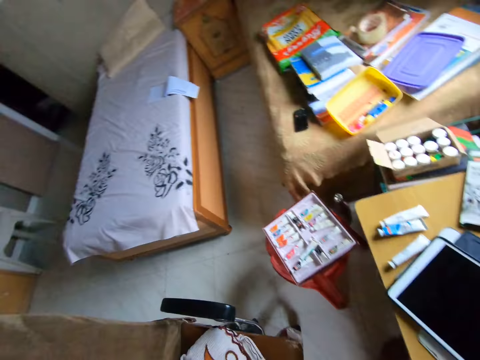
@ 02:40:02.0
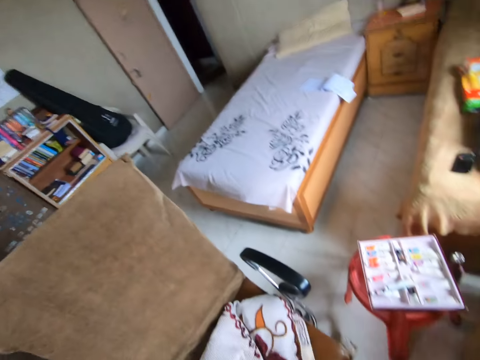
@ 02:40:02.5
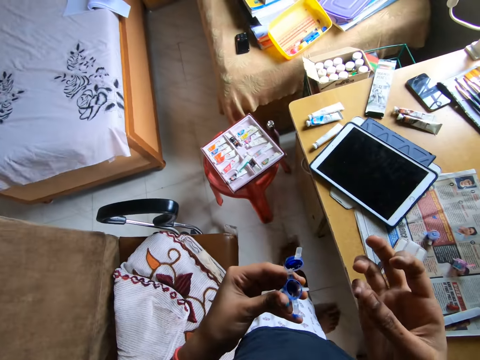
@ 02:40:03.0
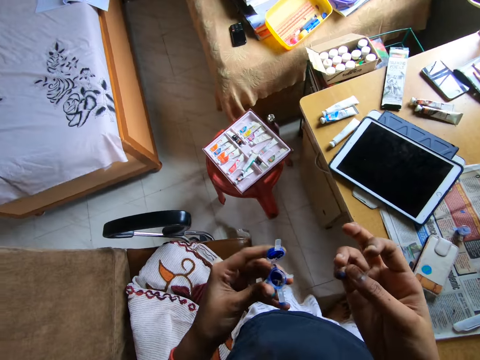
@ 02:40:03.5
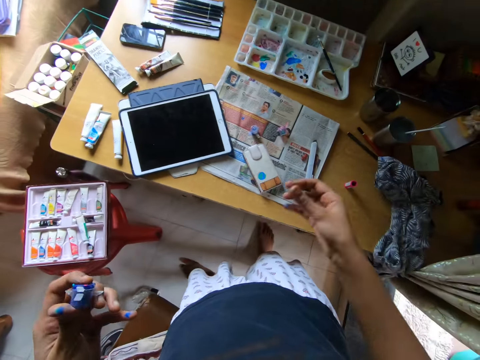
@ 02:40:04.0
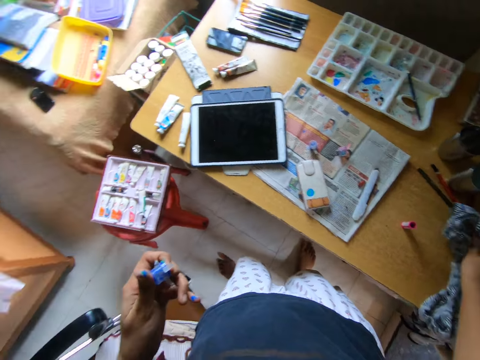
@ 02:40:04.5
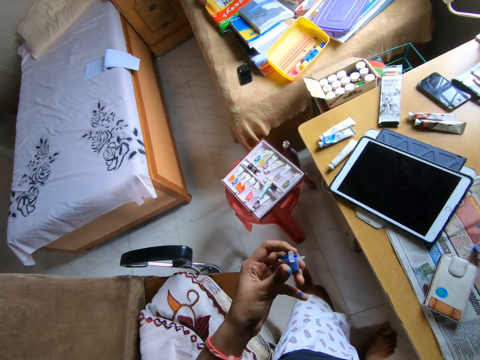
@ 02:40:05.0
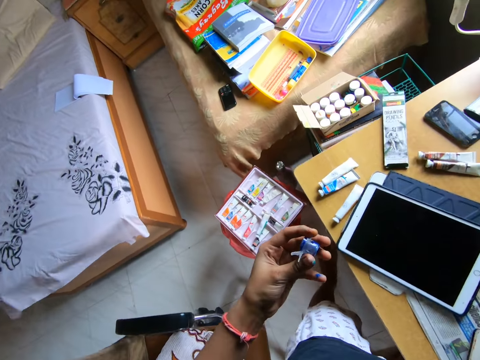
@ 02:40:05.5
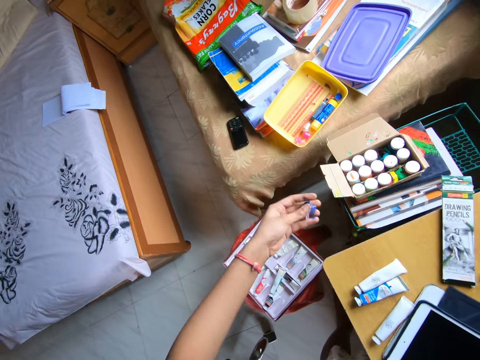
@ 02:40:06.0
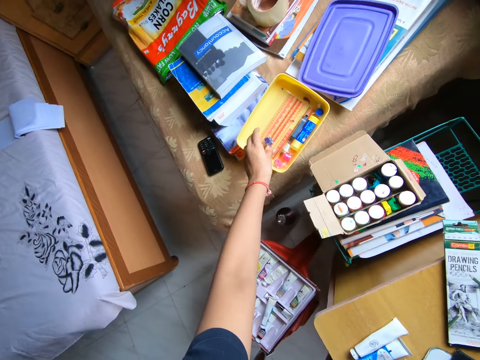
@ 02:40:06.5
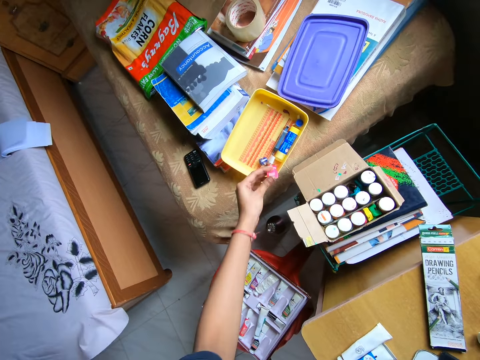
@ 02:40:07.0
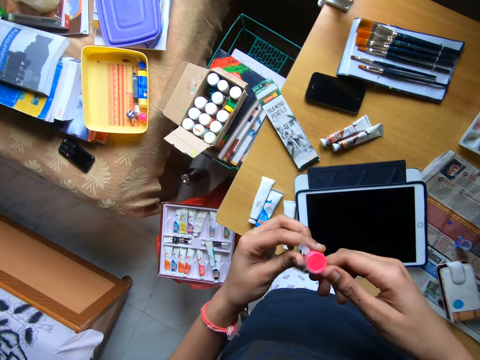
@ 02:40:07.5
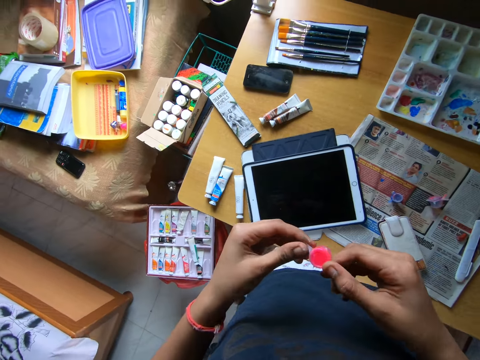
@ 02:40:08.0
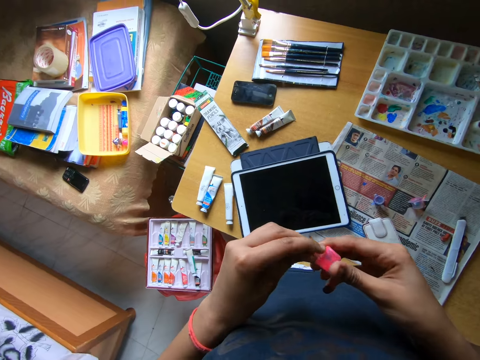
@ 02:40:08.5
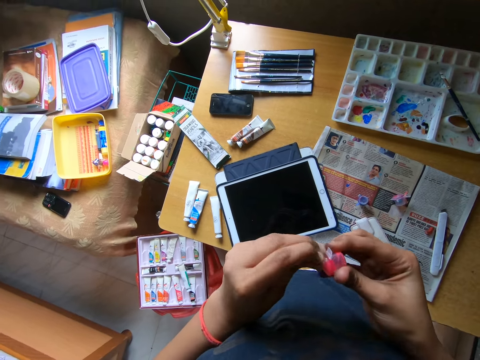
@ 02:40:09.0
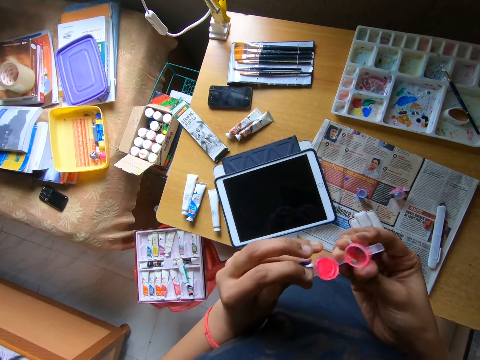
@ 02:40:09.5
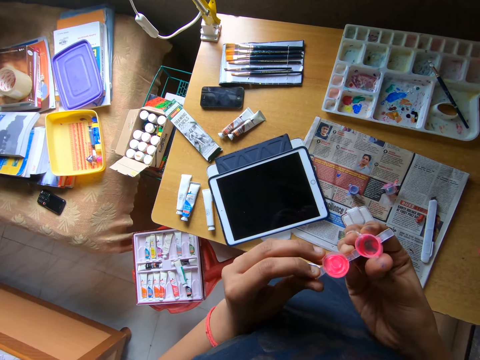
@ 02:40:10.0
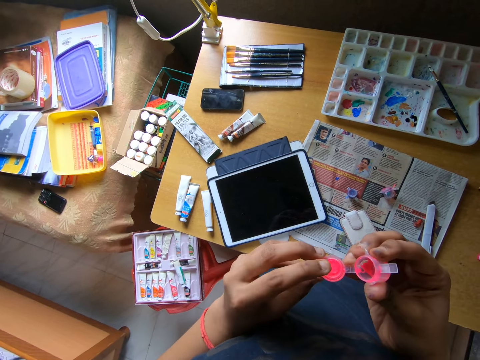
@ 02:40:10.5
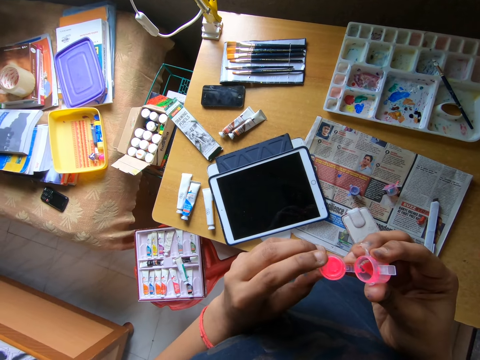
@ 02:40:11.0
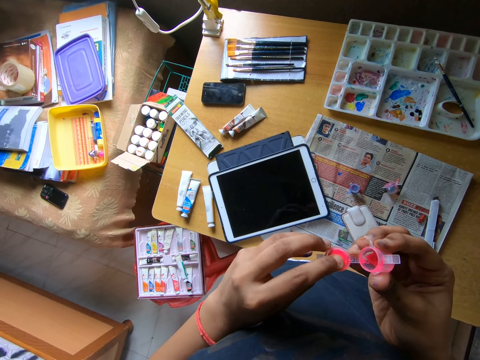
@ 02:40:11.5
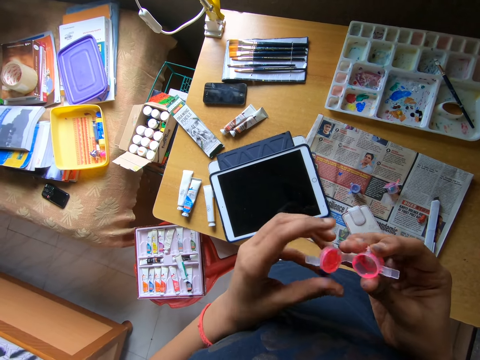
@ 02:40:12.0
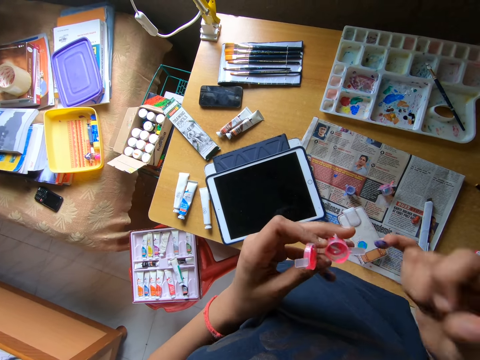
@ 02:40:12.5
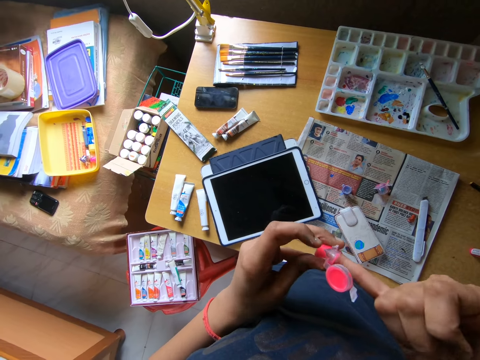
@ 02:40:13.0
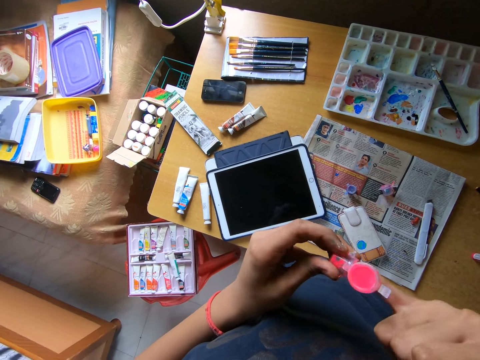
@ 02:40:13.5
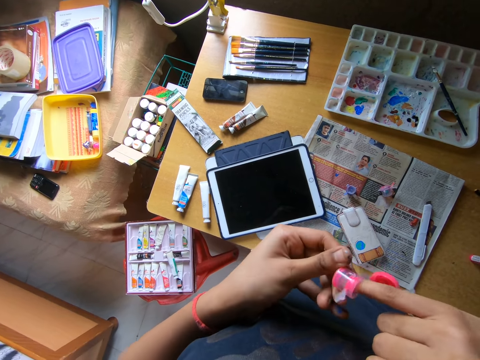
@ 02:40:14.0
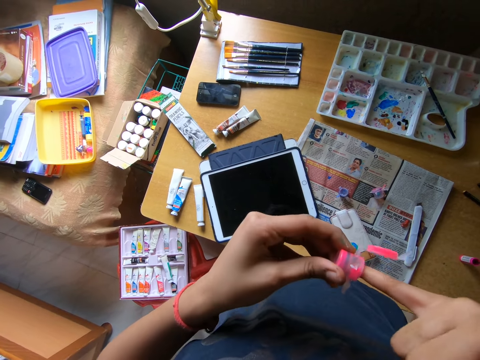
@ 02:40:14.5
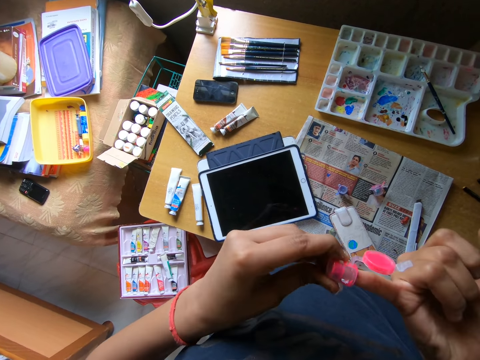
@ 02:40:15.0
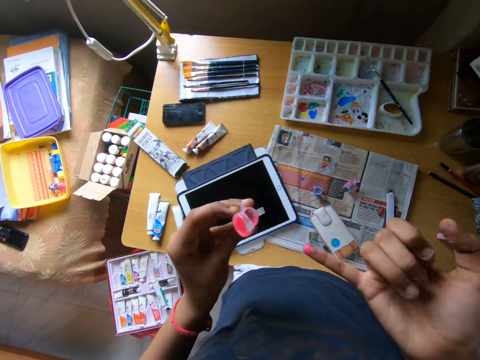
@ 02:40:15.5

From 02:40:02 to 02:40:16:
The camera wearer looks around a room. She walks around the room. She takes a cloth from the table with her right hand. She walks around the room. She drops the paint container in a plastic plate on a bed with her left hand. She picks the paint container from the plastic plate on the bed with her left hand. She opens the paint container with both hands. She touches the paint container with her left finger. She scoops paint from a paint bottle with her hands. She puts her right finger in the paint container. She flips the paint bottle with her hand. She scoops paint from the paint bottle with her hand.

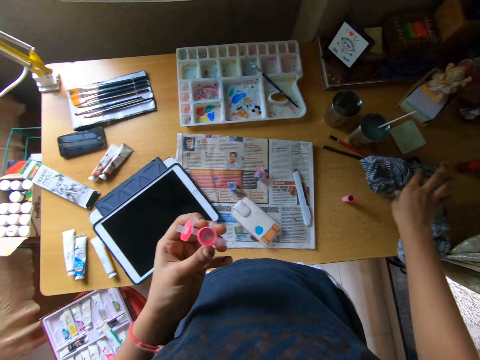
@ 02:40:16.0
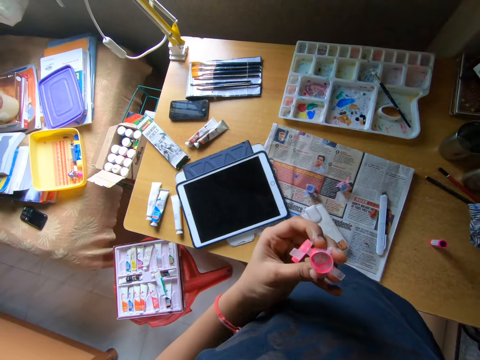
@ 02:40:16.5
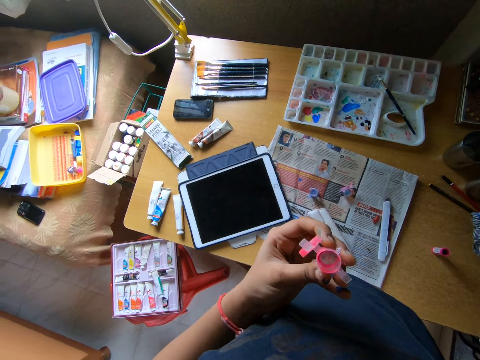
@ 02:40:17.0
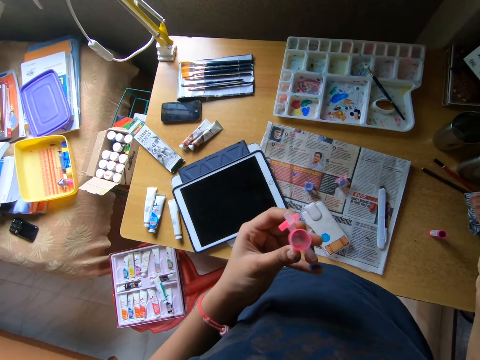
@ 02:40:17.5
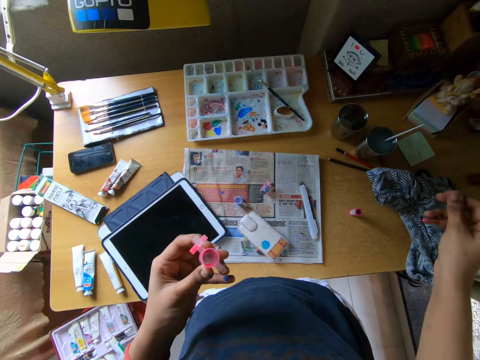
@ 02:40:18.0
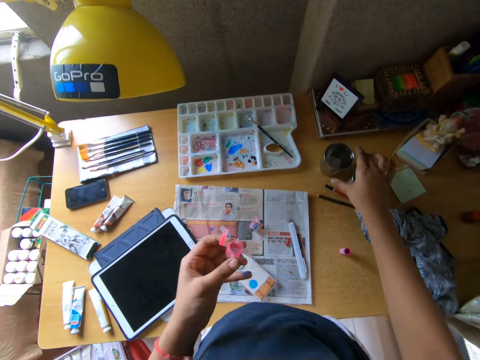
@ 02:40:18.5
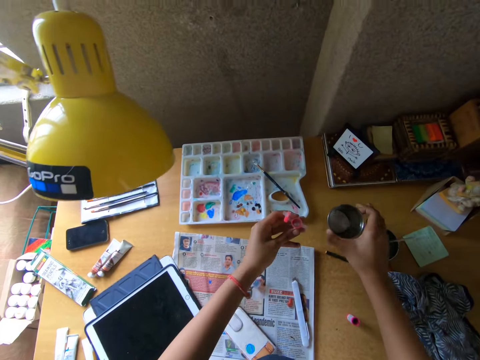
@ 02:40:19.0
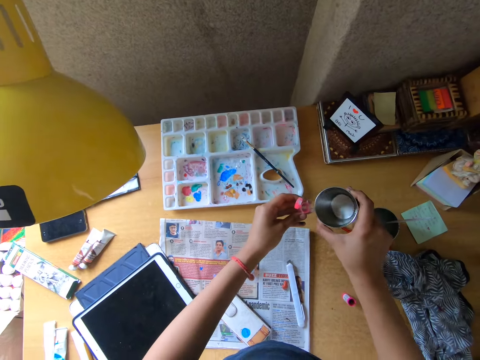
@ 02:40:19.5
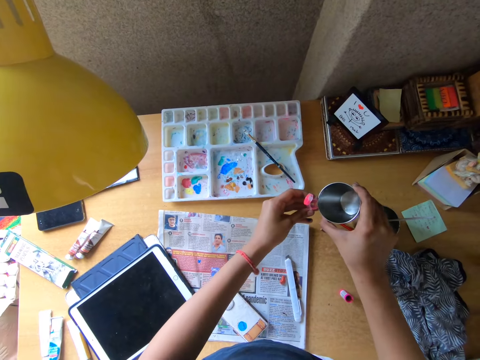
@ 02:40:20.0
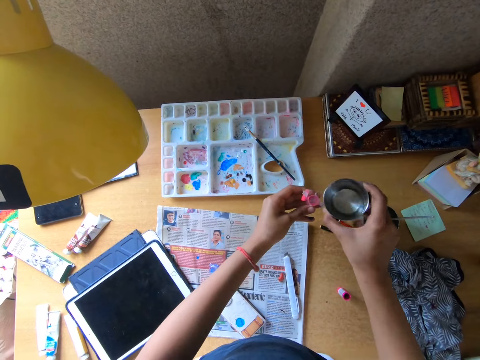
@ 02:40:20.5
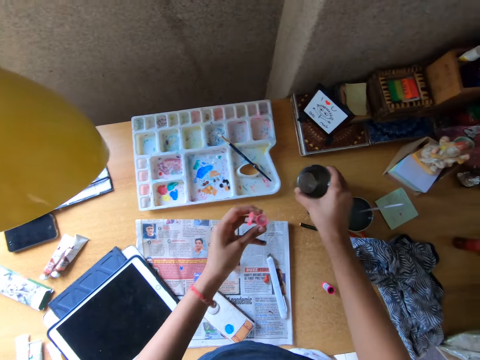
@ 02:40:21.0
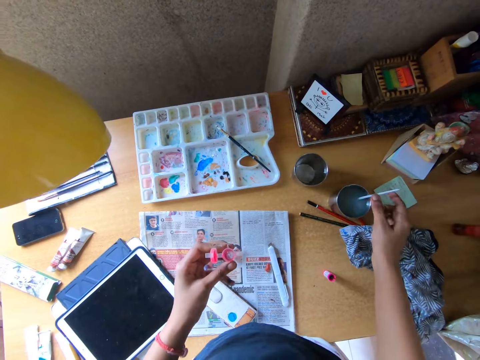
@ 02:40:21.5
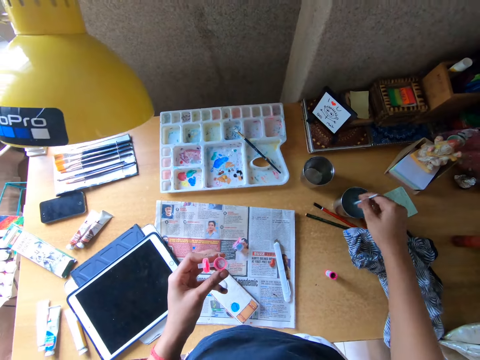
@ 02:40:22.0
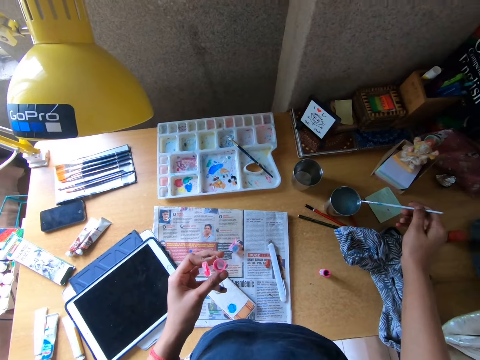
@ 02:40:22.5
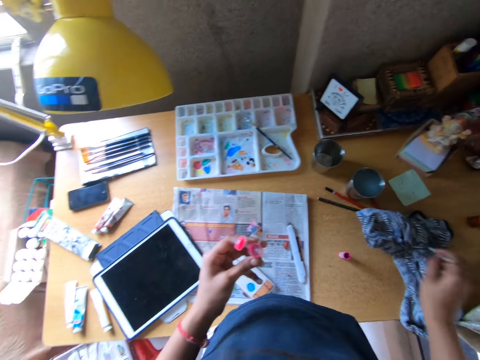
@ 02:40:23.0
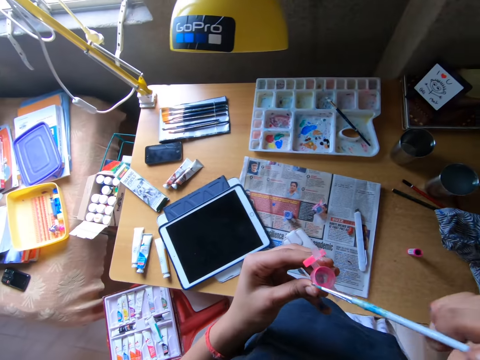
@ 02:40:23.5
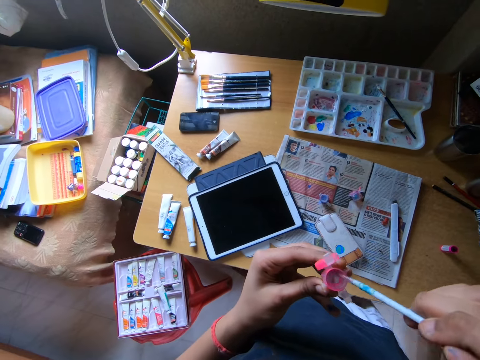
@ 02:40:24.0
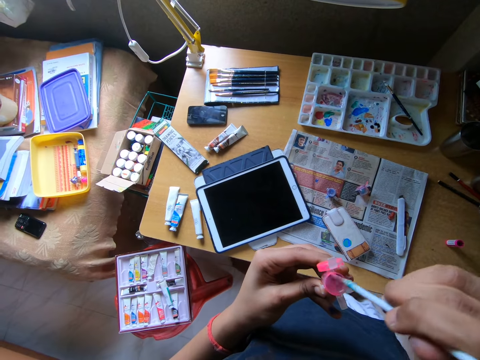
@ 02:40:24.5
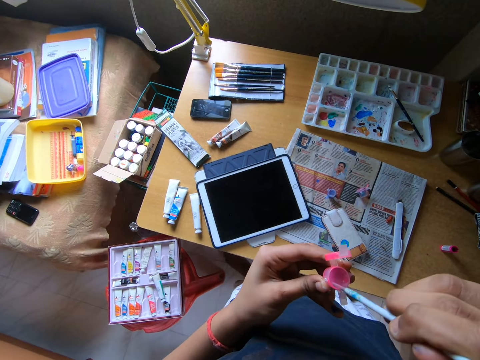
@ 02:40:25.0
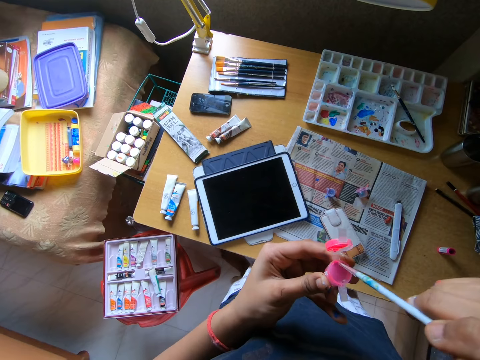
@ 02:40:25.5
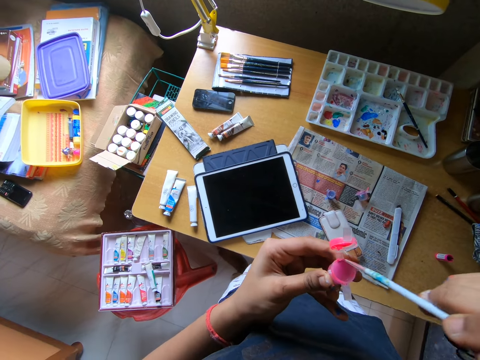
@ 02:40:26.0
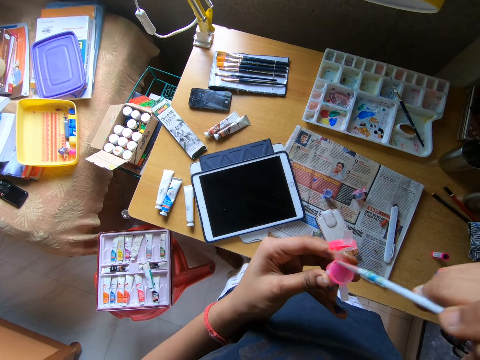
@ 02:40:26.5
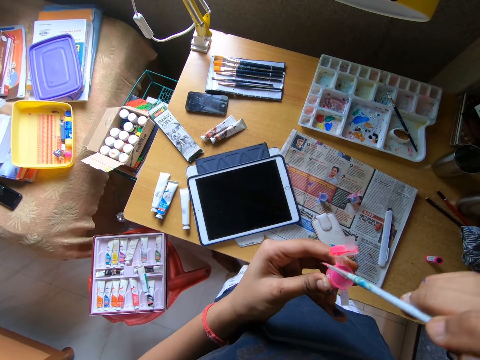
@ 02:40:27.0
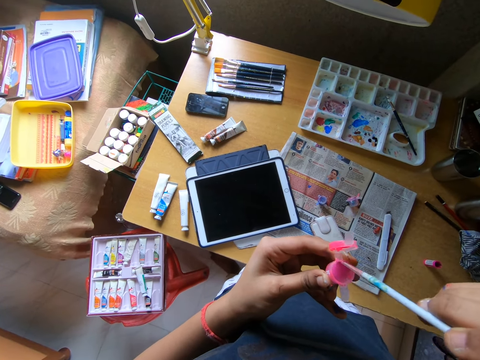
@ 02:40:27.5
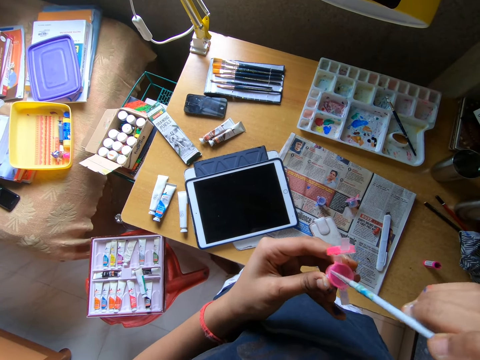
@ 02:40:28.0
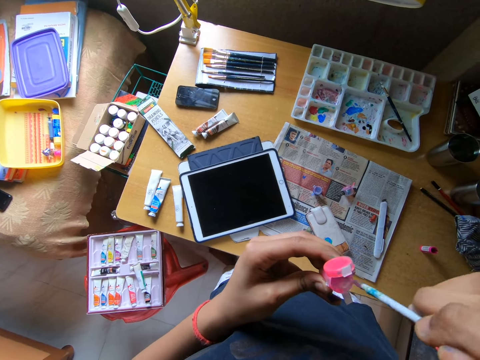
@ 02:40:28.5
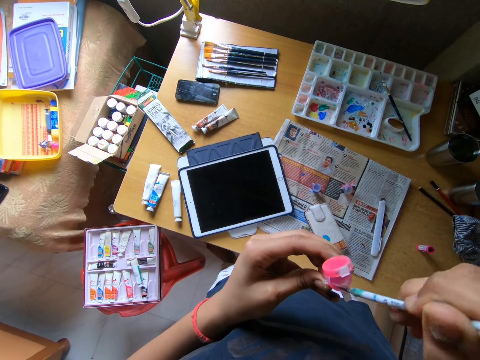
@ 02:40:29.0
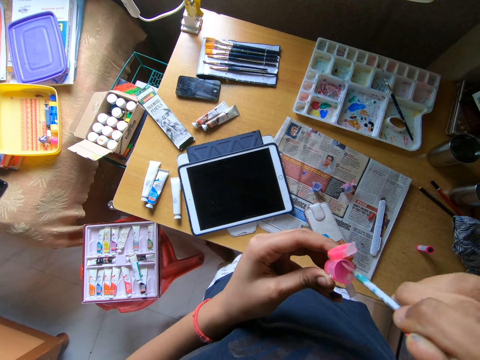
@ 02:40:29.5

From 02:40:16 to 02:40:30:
The camera wearer touches the cloth on the table with her right hand. She wipes paint from the piece of cloth. She carries the cup or mug from the table with her right hand. She pours water from the cup in the paint container or paint bottle. She drops the cup on the table with her right hand. She removes a paintbrush from the cup with her right hand. She rinses the paint brush in the mug. She cleans the paintbrush on the cloth with her right hand. She cleans the paint bottle with the paint brush. She puts the paintbrush in the paint container with her right hand. She mixes the water in the paint container with the paintbrush in her right hand.
